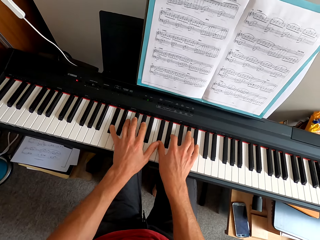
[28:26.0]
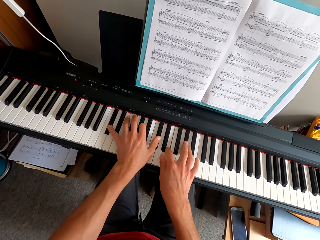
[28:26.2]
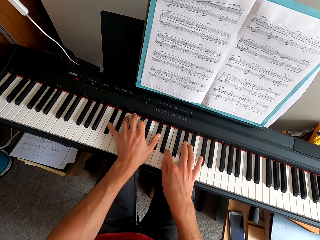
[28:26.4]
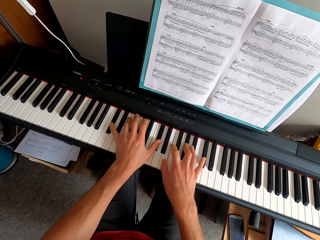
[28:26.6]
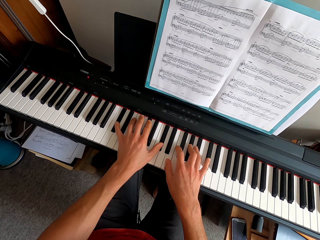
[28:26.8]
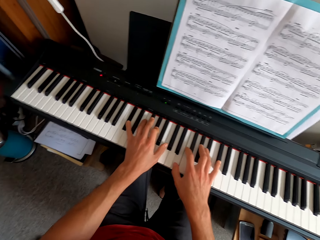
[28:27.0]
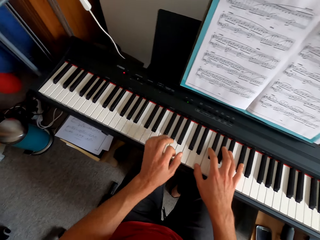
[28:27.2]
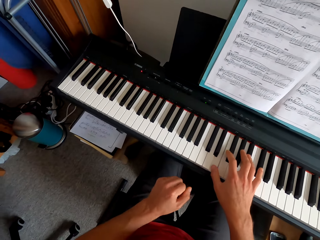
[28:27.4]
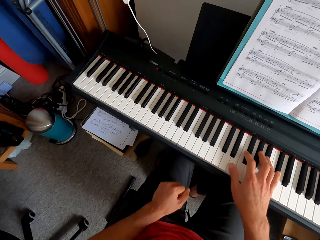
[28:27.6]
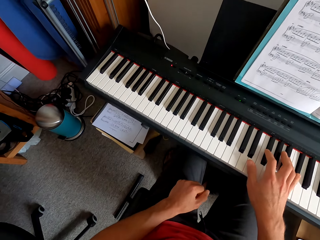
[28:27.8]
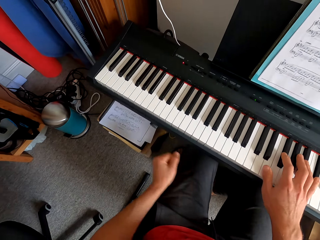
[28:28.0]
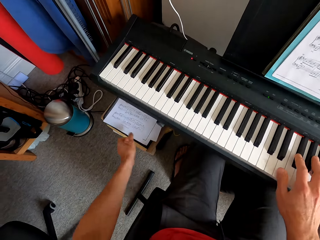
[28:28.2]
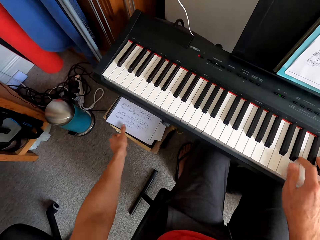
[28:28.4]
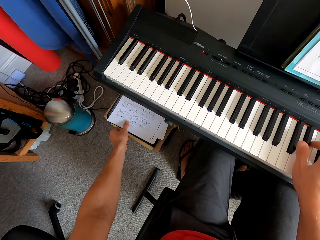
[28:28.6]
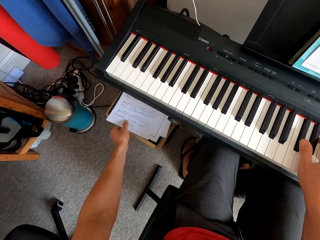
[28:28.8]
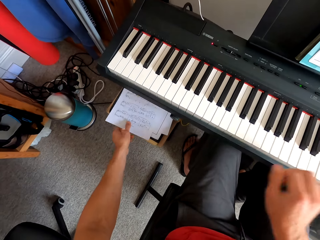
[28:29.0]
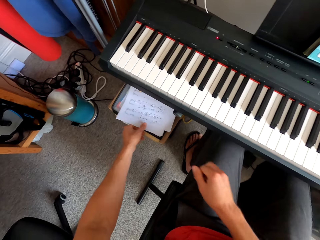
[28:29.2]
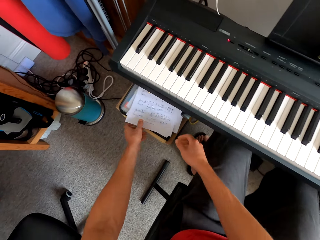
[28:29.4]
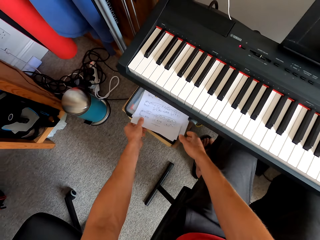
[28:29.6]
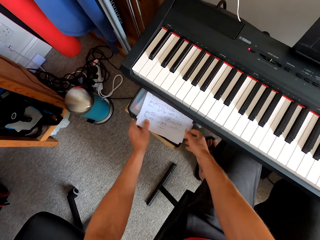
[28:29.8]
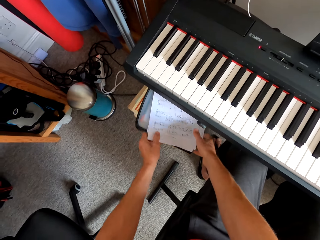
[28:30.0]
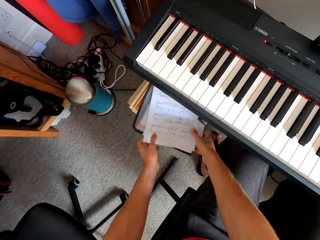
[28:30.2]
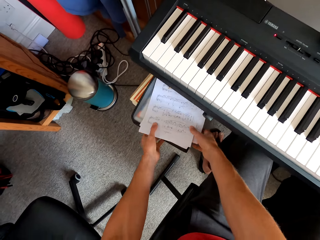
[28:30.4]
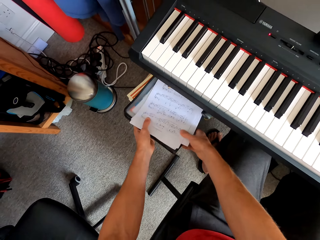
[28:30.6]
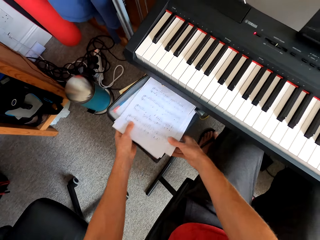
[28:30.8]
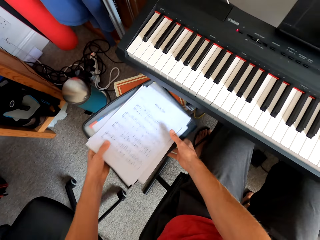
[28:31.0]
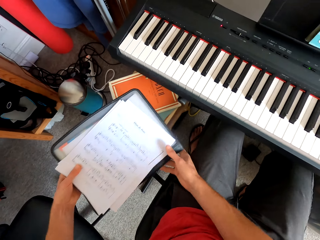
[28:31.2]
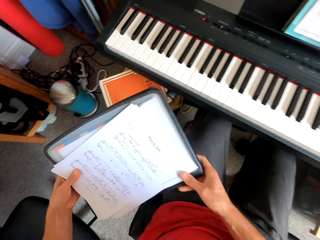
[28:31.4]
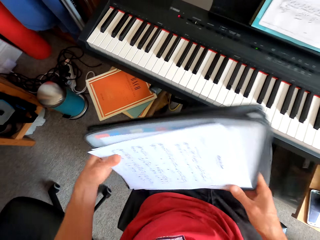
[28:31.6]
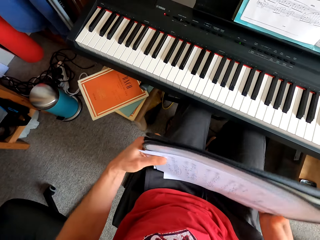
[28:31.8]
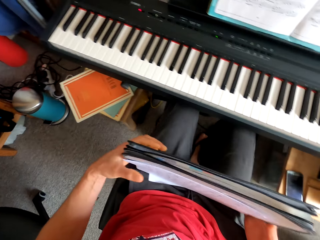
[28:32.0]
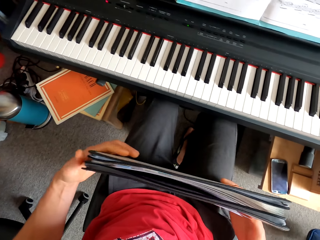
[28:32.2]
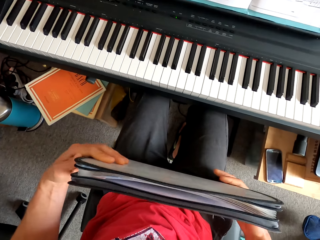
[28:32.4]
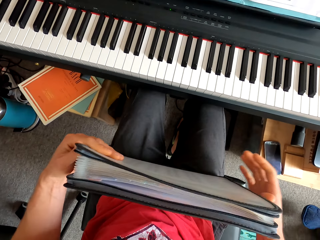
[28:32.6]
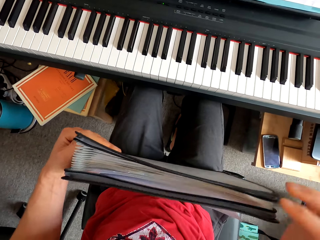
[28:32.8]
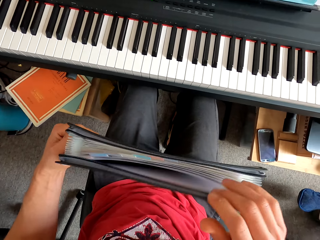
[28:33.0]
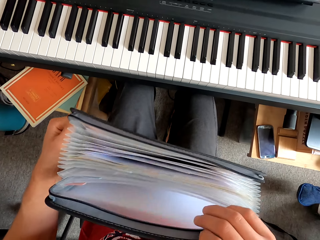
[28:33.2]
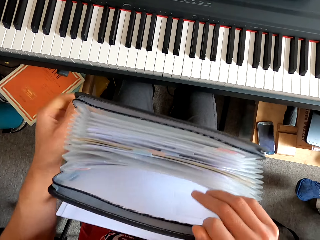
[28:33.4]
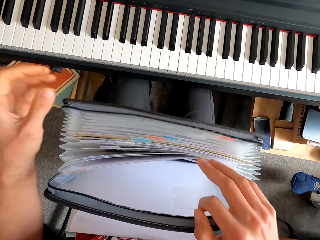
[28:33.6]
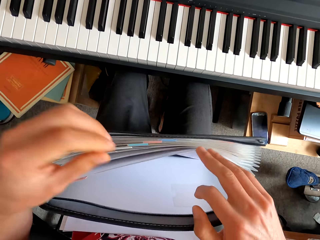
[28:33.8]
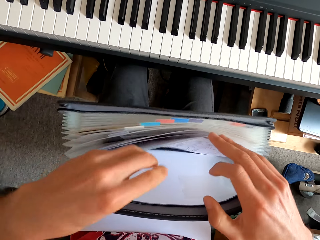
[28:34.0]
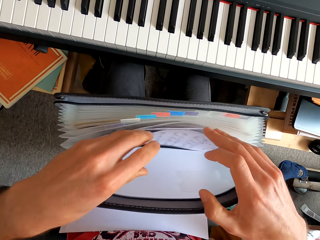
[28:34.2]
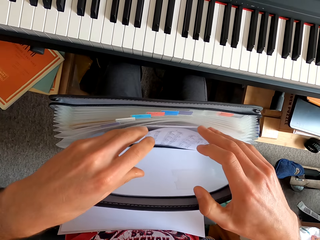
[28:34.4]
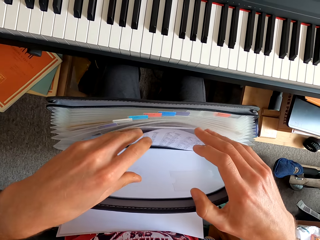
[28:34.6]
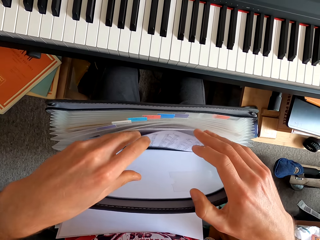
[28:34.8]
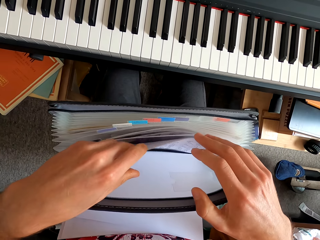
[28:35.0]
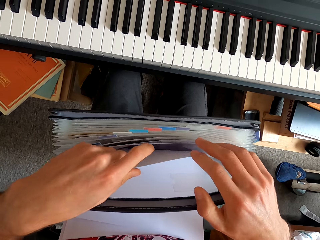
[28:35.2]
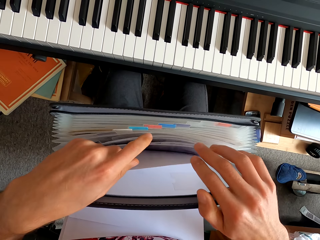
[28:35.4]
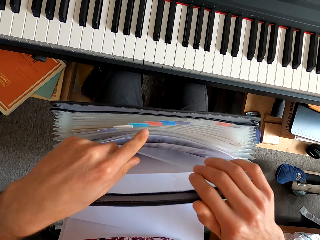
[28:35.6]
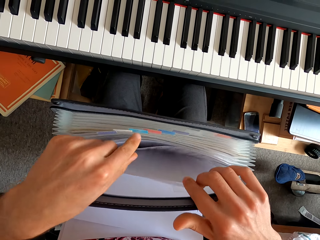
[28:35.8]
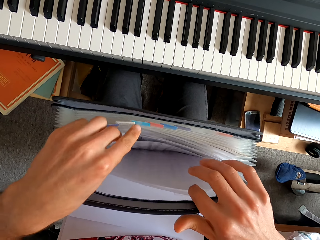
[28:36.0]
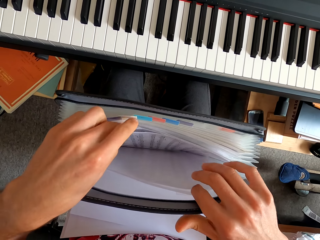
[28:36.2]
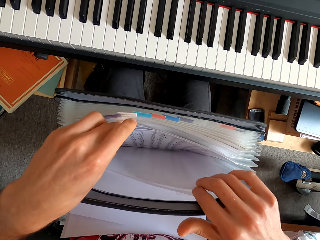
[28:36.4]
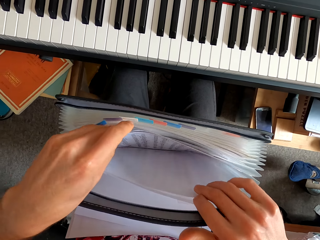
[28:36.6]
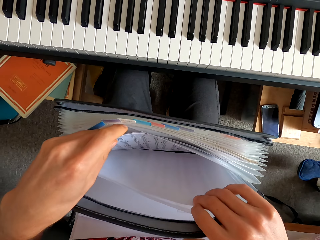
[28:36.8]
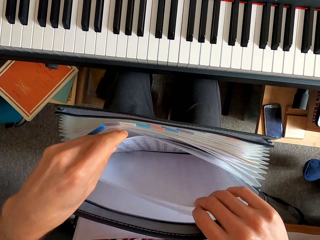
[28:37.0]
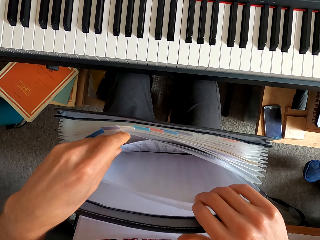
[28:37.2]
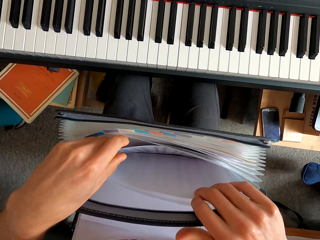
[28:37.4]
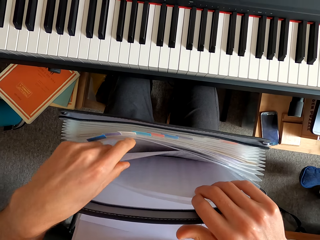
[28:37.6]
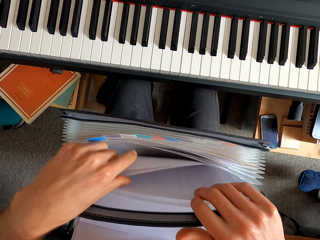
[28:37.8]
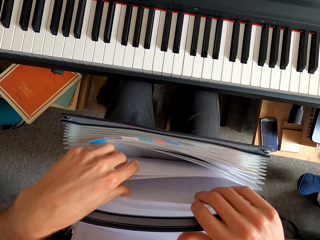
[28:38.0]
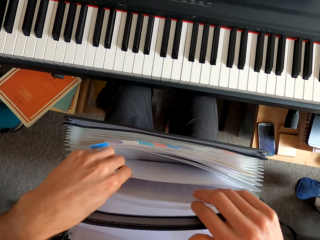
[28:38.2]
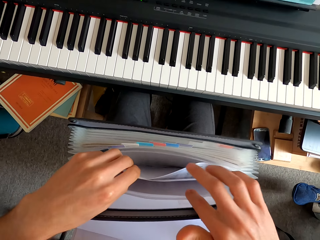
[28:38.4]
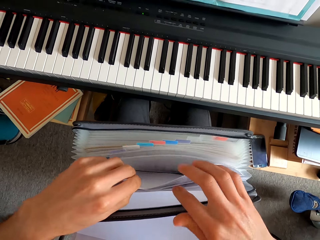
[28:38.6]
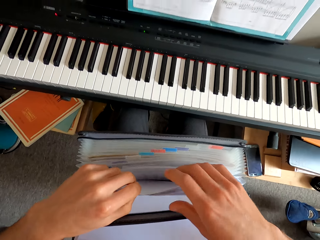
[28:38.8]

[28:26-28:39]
The camera wearer plays a keyboard. He picks up a paper. He picks up papers with both hands. He picks up more files from the stool. He aligns the papers. He opens a file. He flips the pages. He looks at the paper on the file bag.

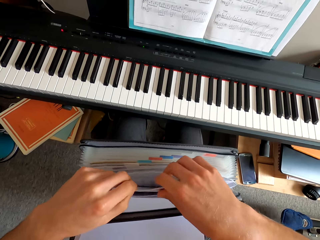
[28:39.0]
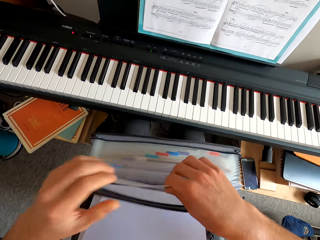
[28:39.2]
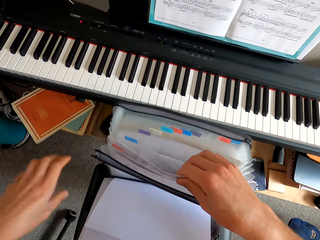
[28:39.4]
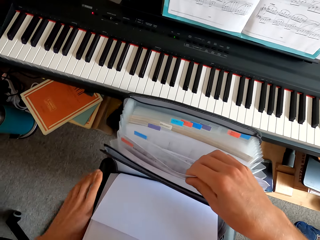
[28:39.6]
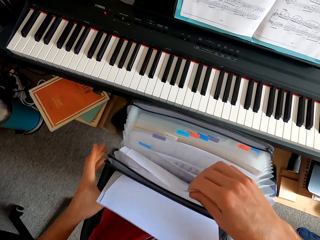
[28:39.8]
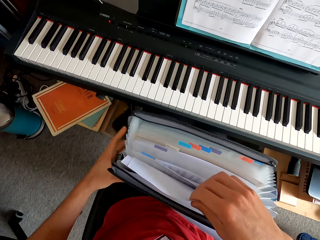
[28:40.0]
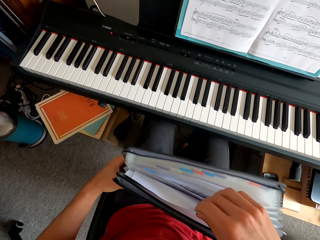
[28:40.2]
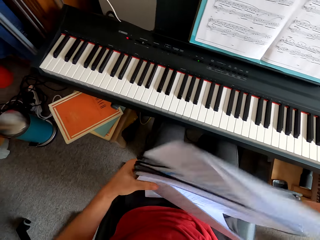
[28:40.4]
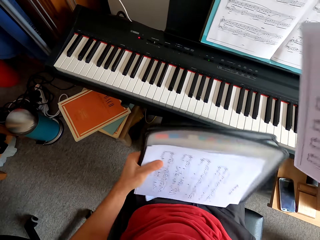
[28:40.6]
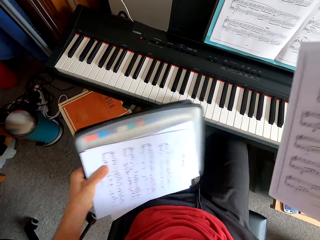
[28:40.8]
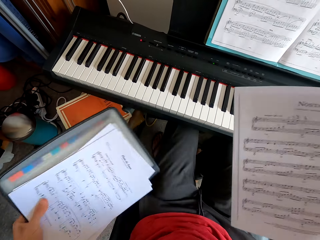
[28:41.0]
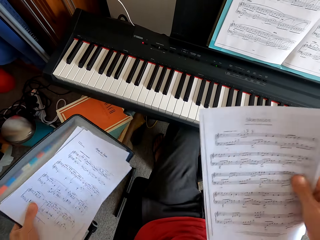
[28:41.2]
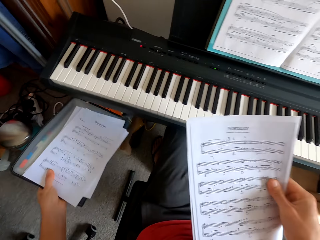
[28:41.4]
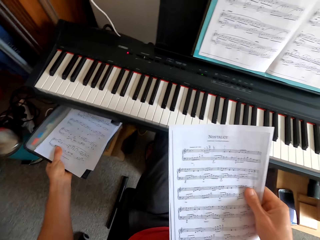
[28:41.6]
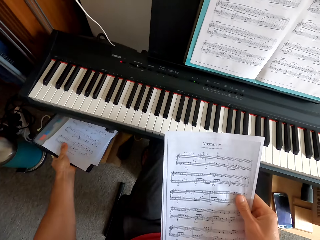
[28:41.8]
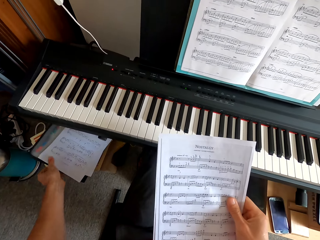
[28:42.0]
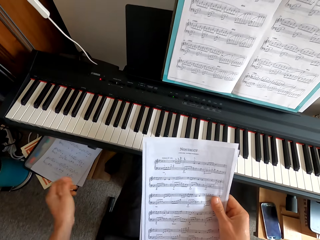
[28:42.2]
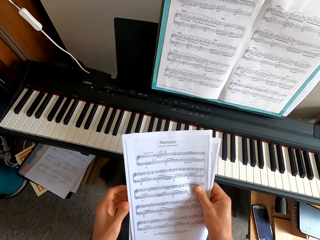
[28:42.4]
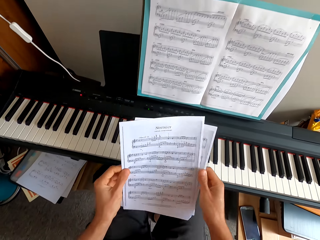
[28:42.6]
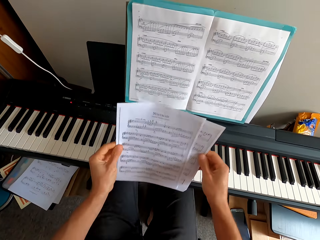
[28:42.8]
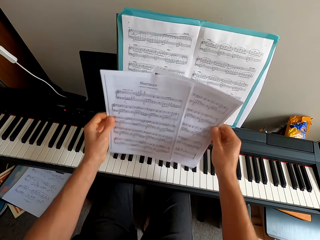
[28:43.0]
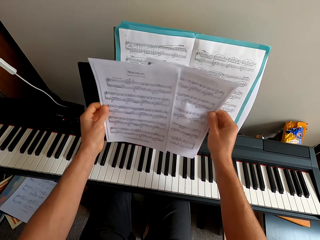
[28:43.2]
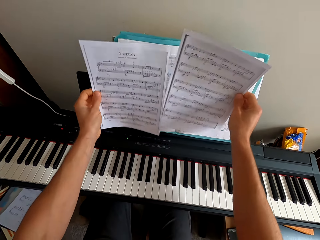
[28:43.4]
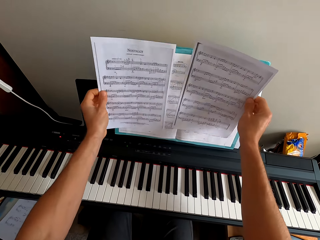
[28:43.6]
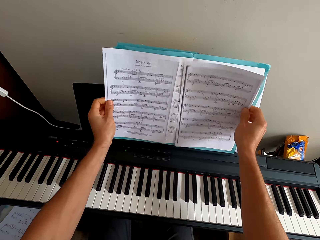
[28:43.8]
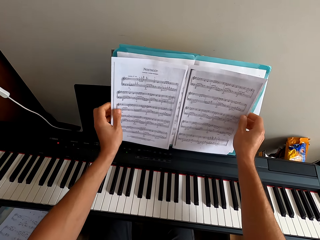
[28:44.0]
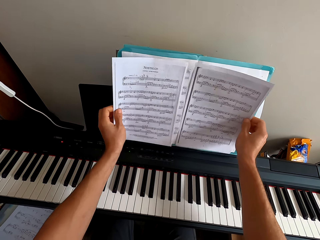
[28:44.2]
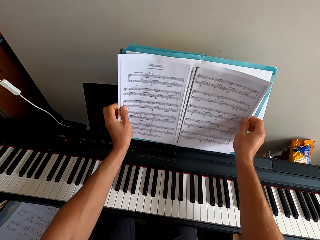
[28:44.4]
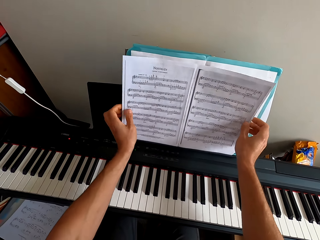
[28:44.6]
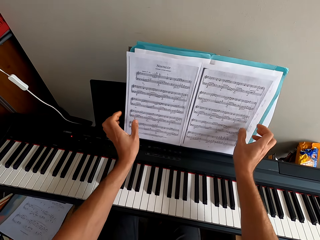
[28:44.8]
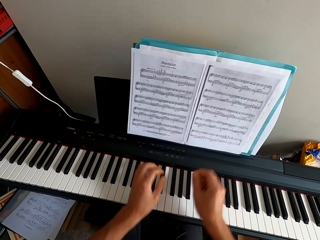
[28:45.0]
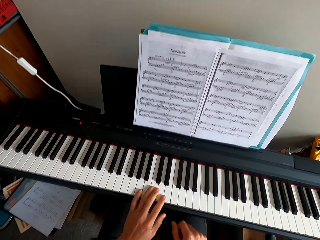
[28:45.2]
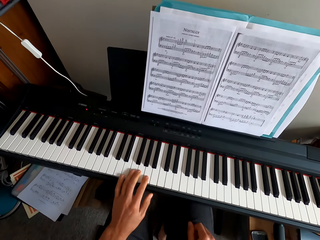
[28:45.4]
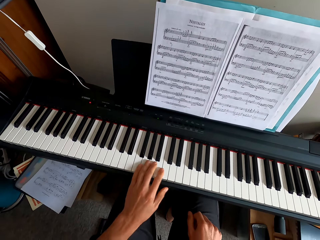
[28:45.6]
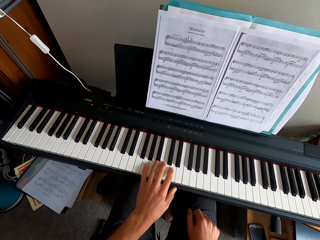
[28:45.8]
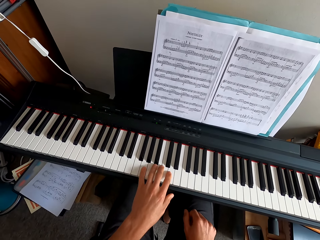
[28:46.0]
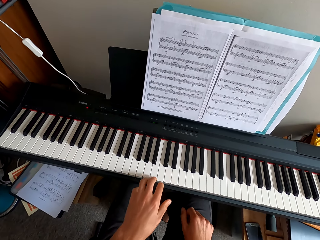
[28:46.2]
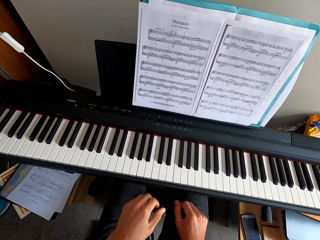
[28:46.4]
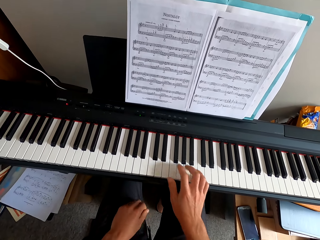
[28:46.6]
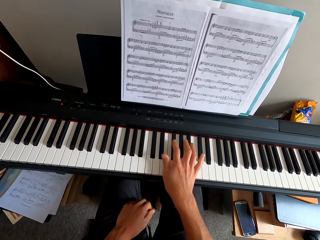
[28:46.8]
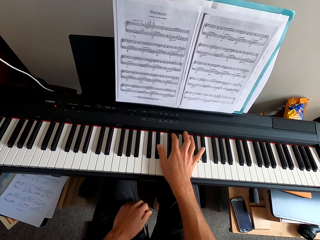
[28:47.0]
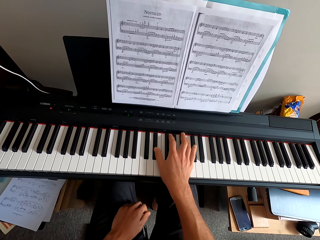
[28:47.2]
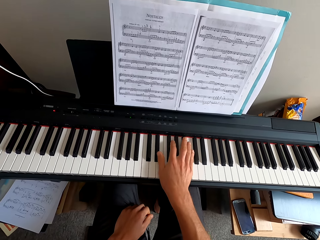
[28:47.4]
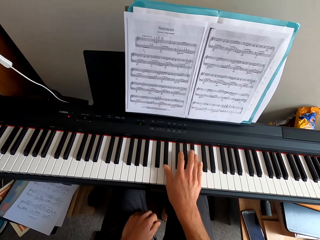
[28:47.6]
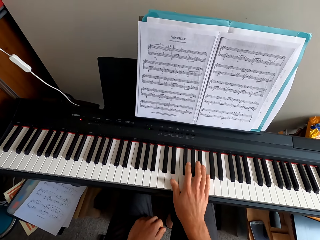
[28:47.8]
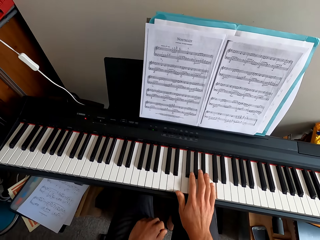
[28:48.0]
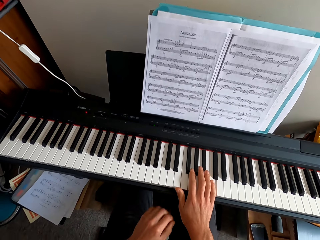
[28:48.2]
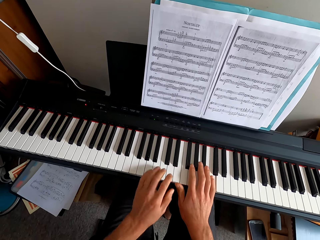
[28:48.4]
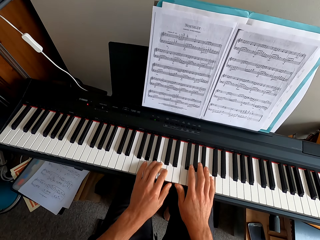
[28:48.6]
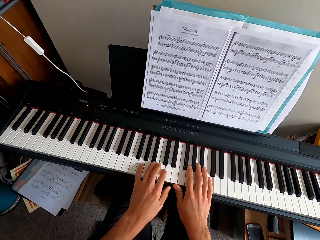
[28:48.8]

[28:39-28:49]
The camera wearer closes the file. He pulls a paper. He puts the file on the chair. He checks the pages. He puts the papers on a booklet. He plays a keyboard. He pulls his hand off the keyboard. He plays the keyboard. He puts two papers in front of him.
